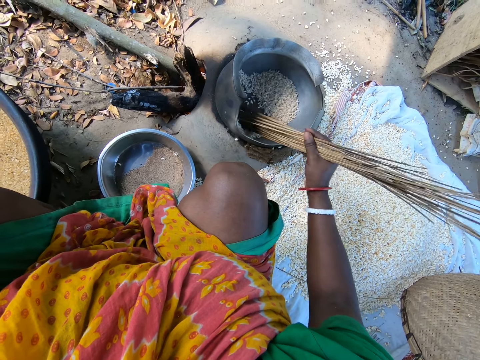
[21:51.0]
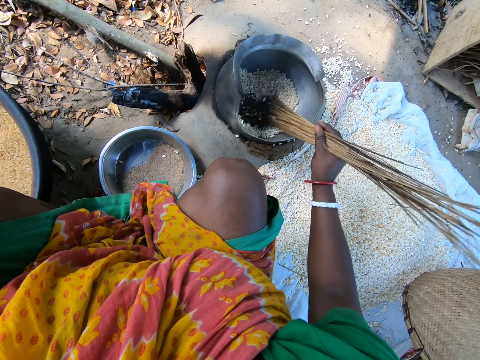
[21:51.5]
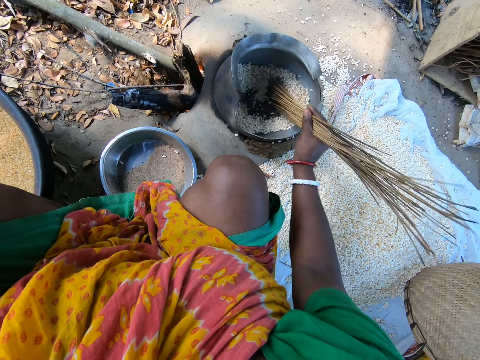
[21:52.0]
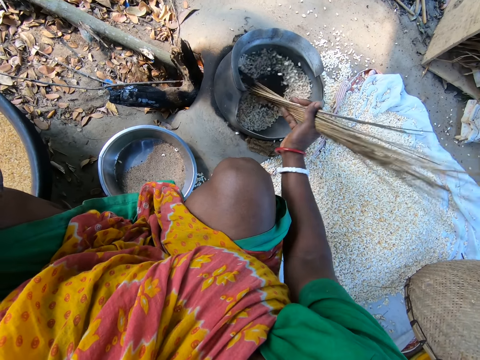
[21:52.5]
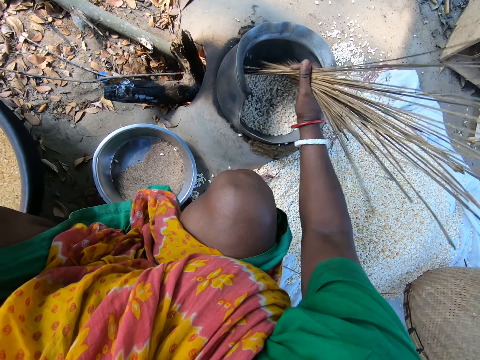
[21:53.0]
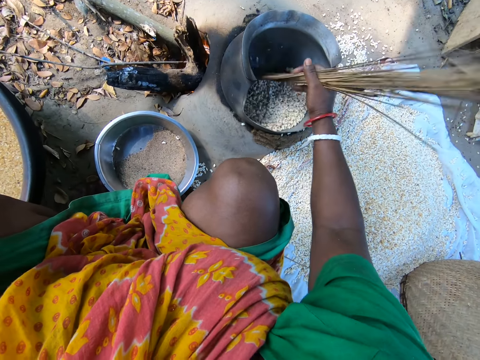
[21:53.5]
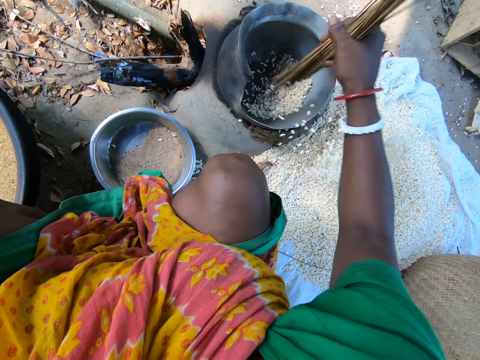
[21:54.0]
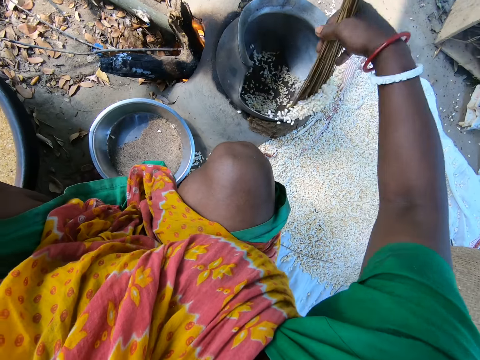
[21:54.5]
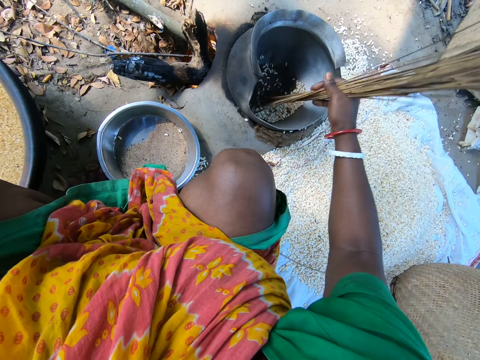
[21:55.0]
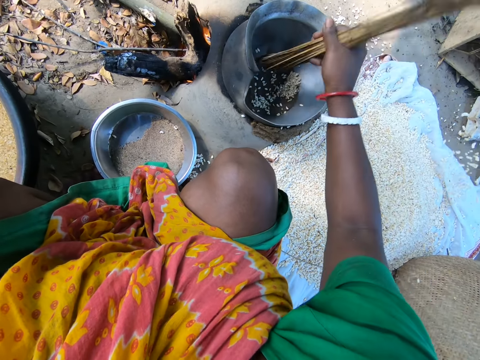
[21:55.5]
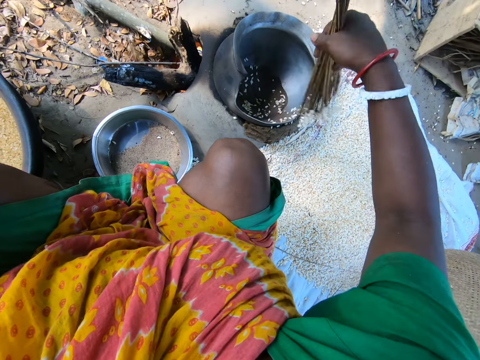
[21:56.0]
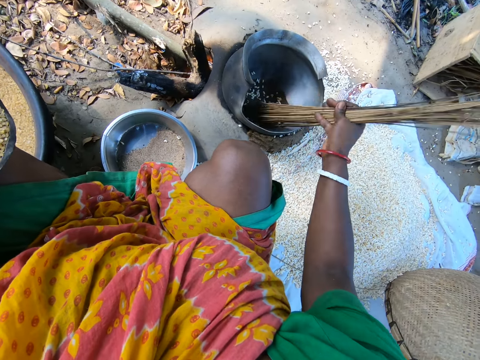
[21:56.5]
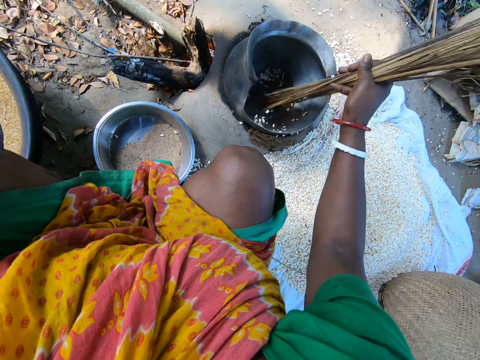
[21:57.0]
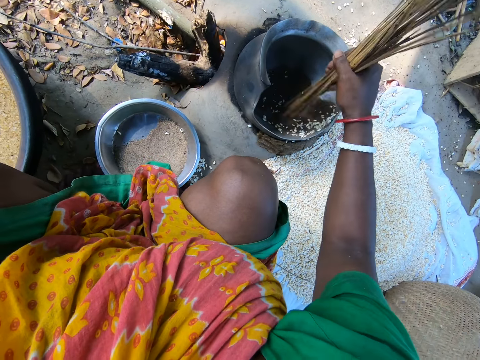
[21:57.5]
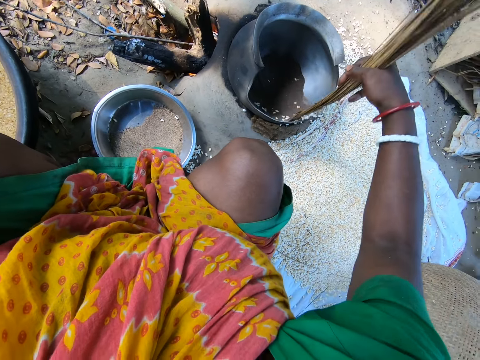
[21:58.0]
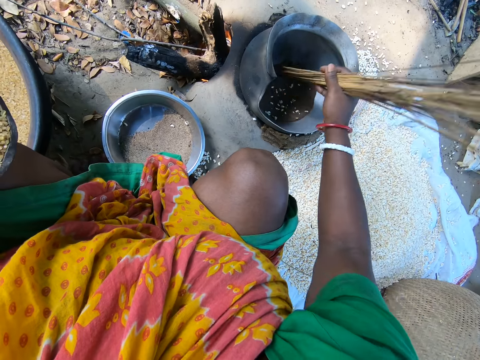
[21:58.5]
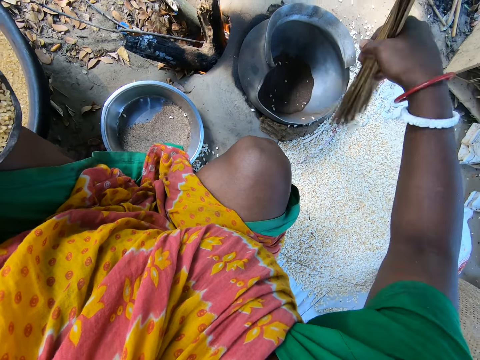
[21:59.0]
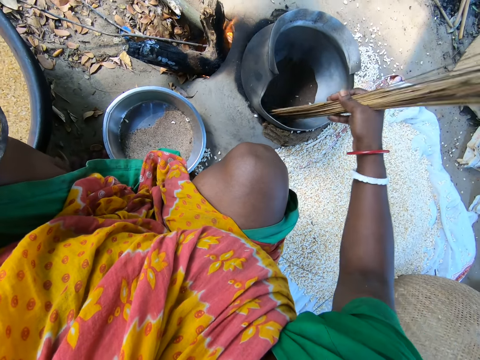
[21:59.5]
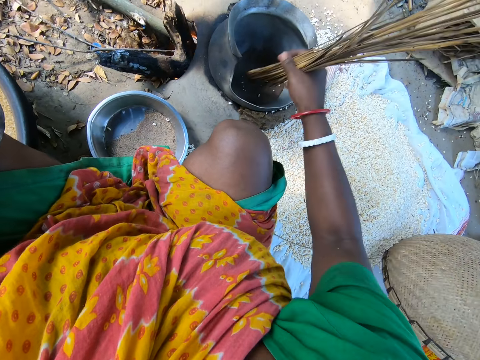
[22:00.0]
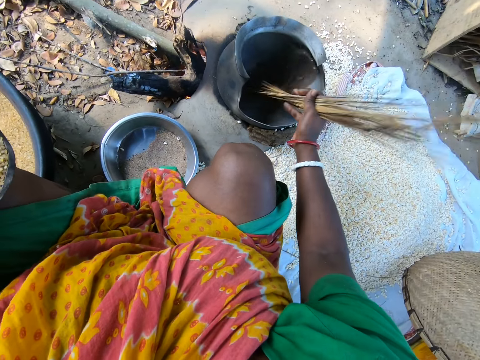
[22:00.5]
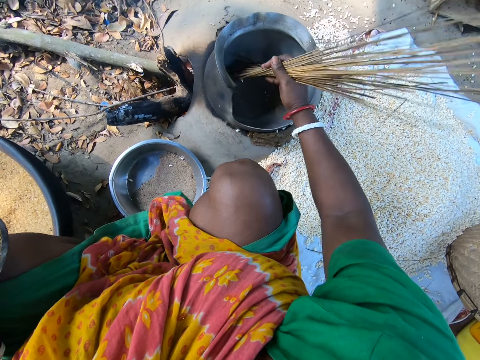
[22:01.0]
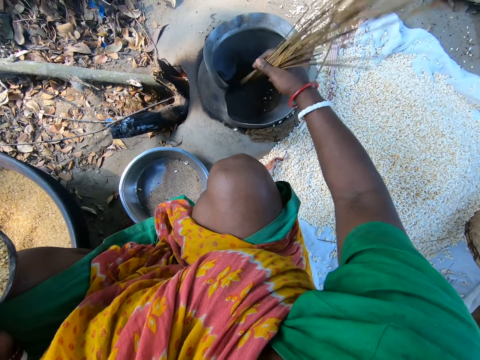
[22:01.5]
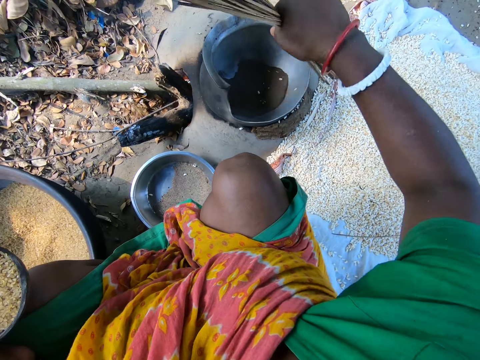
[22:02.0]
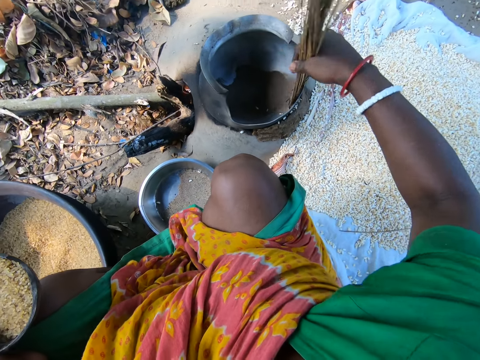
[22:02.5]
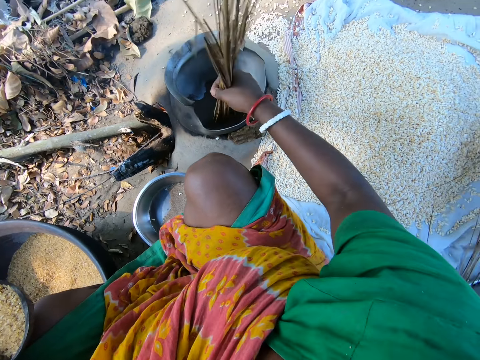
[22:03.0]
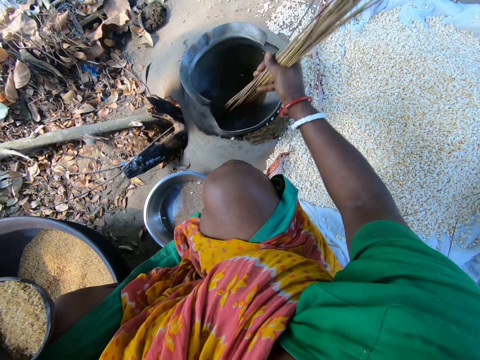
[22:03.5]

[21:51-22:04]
The camera wearer removes cooked popcorn from a metal pot using coconut sticks onto clothing on the ground. They pour cereals from the pot to the ground with the broom. They stir the cereals in the pot with the broom. They pour the cereals from the pot to the ground with the broom. They stir something in the pot. They pour the cereals from the pot to the ground with the broom.

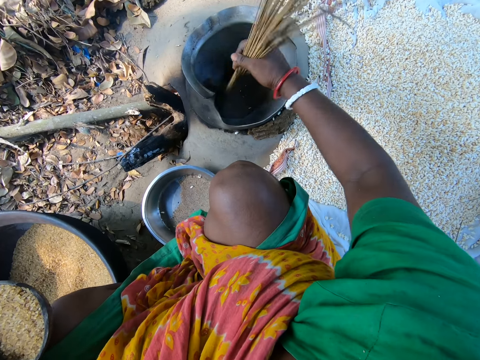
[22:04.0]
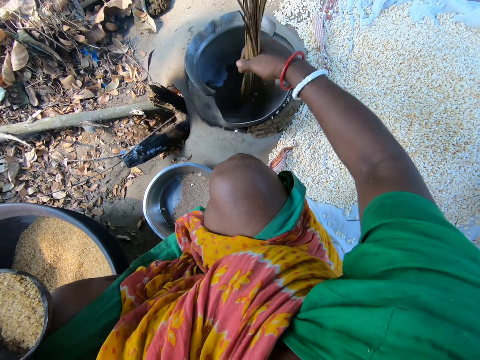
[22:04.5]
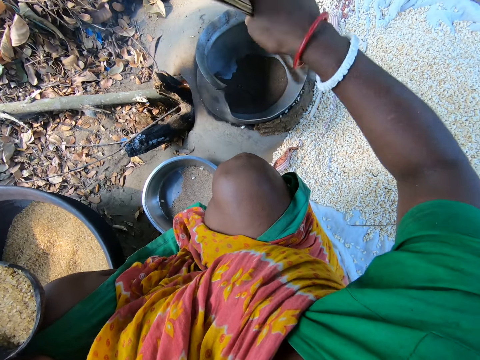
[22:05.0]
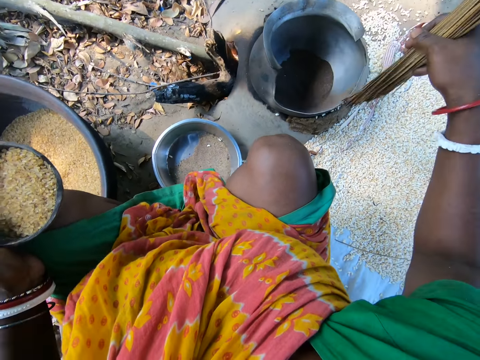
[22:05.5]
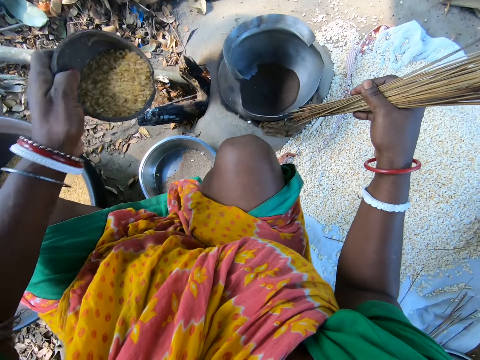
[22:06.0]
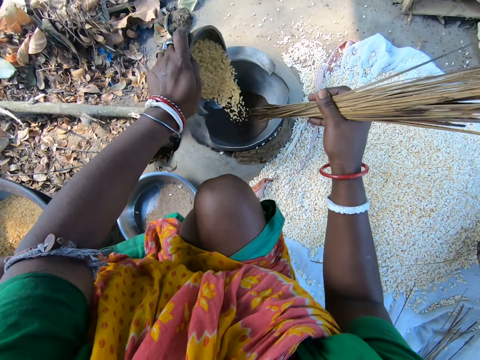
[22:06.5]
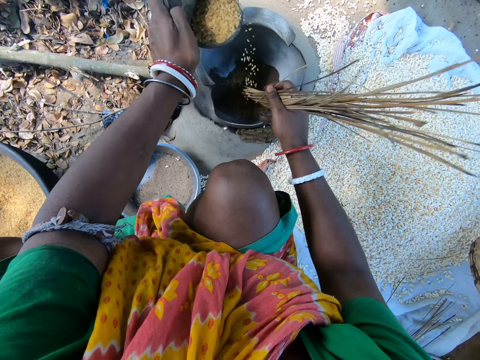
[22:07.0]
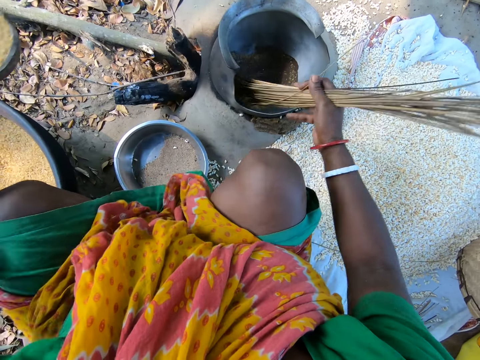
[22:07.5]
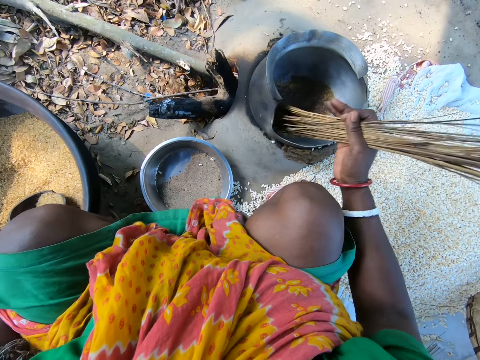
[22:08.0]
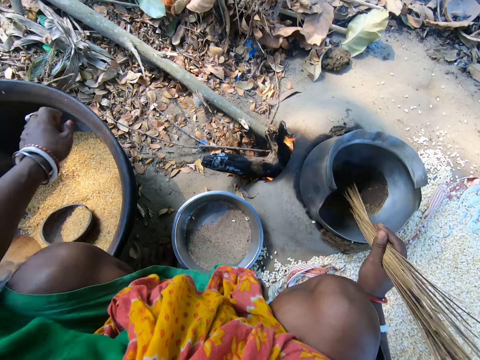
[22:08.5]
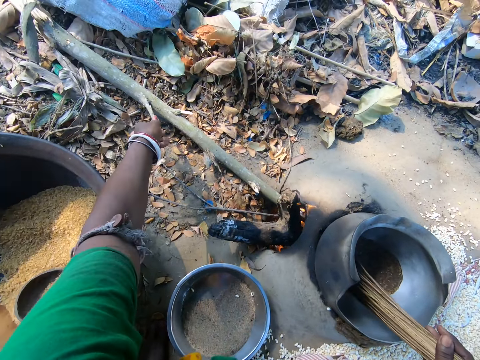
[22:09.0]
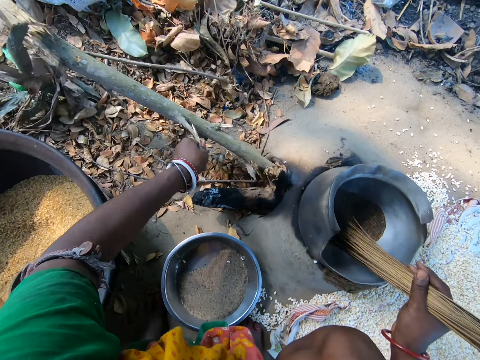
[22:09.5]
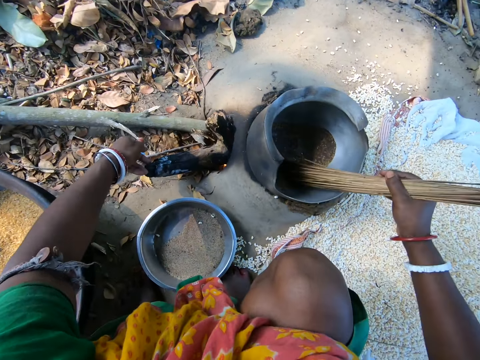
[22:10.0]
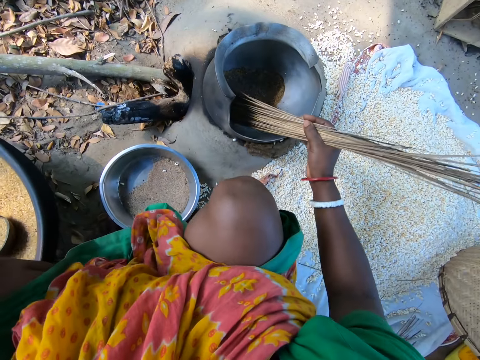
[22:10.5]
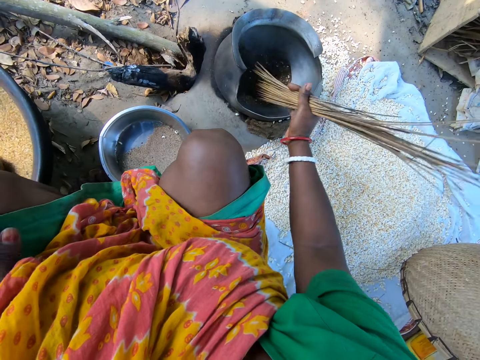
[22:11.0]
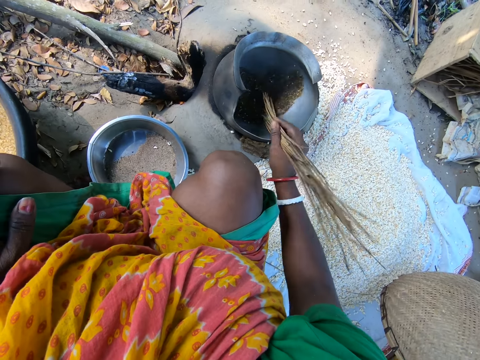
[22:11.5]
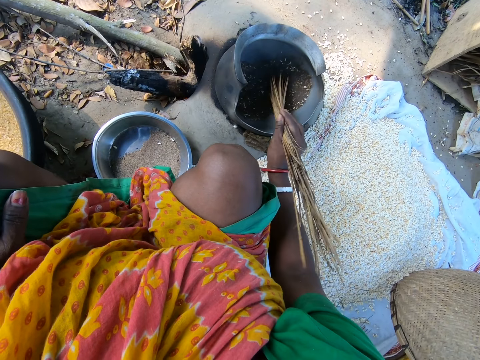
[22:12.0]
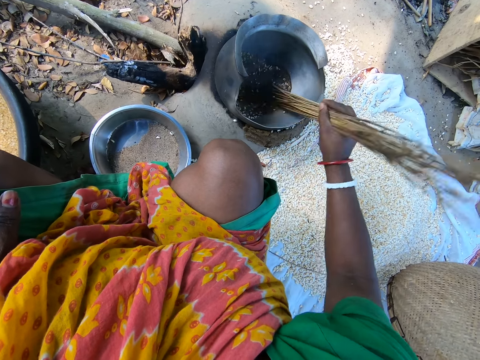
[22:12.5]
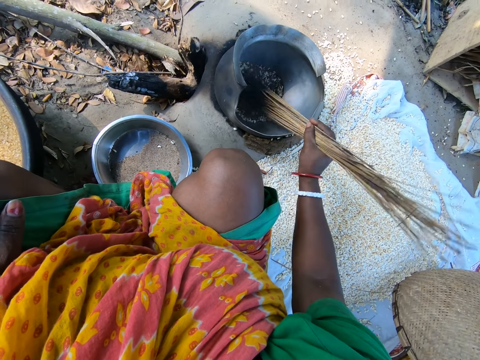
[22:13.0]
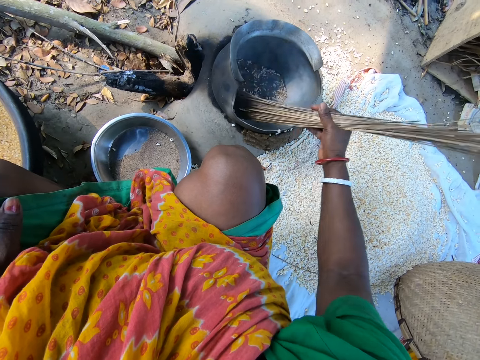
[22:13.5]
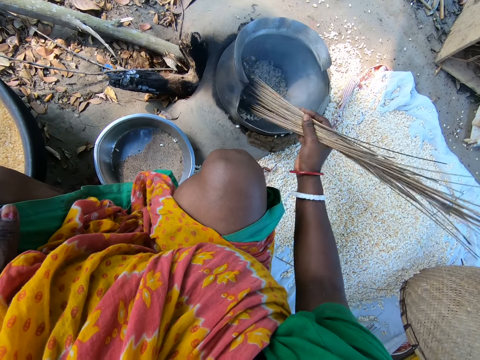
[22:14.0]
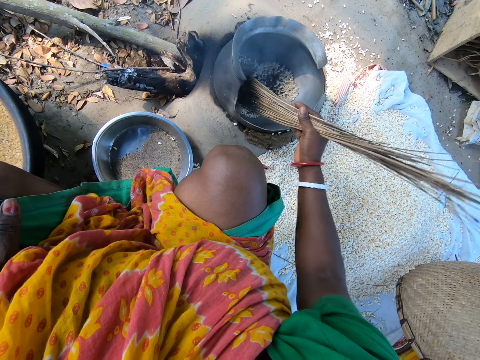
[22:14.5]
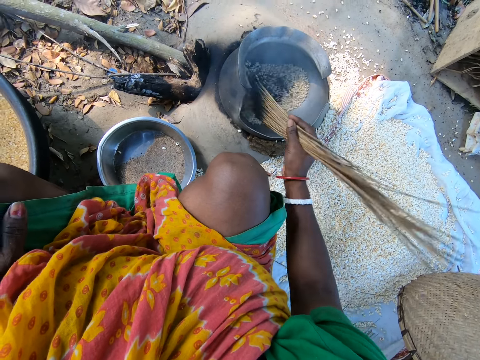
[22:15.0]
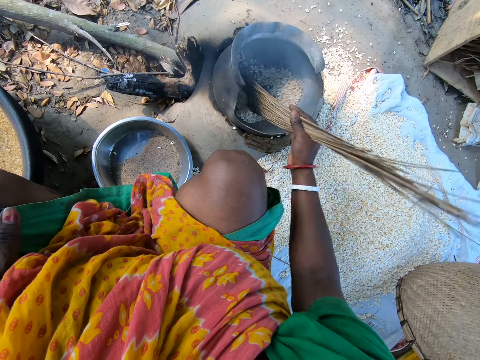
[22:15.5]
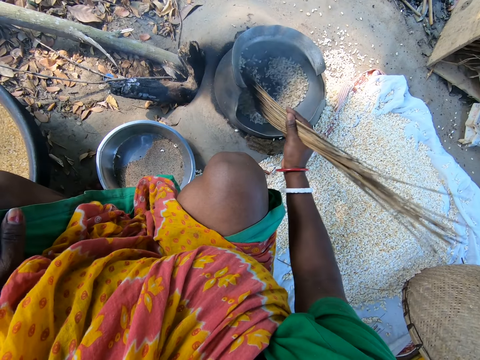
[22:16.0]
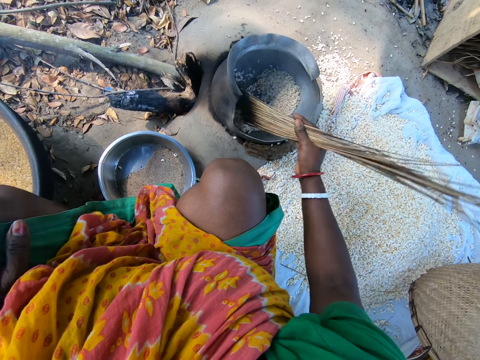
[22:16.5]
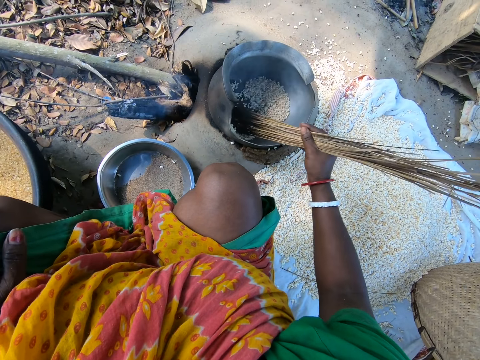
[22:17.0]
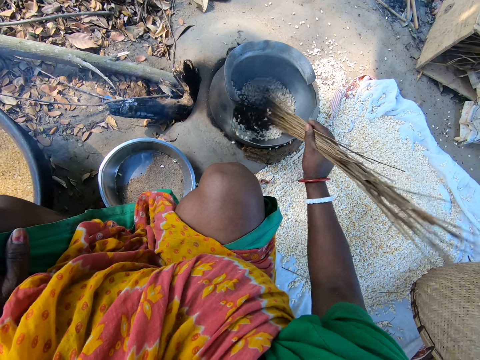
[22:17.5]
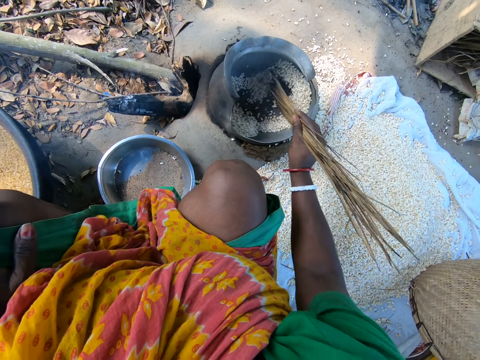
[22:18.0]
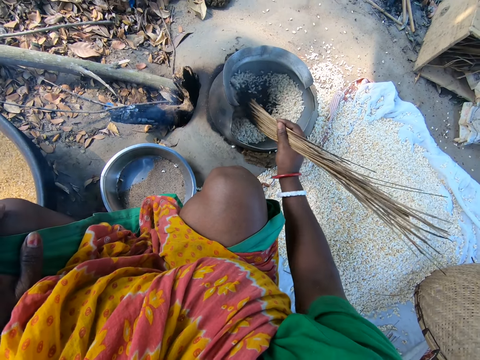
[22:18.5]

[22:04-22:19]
The camera wearer stirs something in the pot. She pours cereals from the pot to the ground with the broom. She sand roasts popcorns in a metal pot. She pours the cereals from the bowl into the pot on fire. She stirs the cereals in the pot with the broom. She drops the bowl in the pot on the ground. She shoves sticks into a traditional mud stove. She pulls firewood into the fireplace. She sand roasts the popcorns in the metal pot. She lets go of the firewood. She stirs the cereals in the pot with the broom. She holds her knee.
